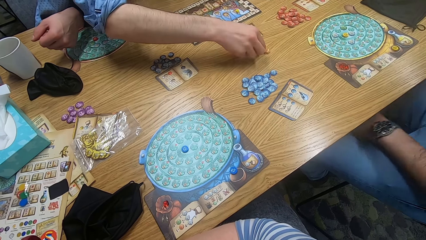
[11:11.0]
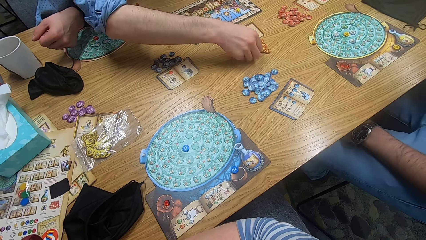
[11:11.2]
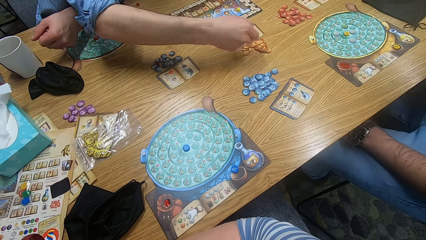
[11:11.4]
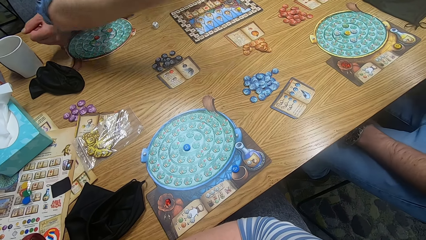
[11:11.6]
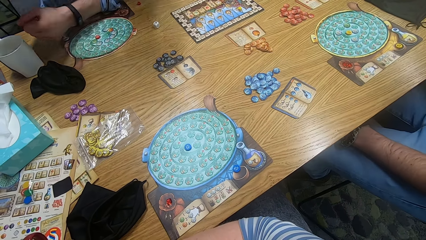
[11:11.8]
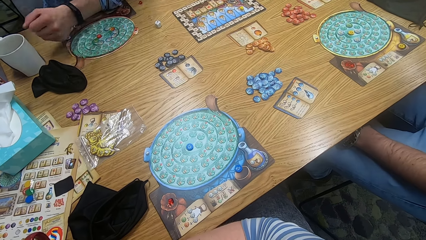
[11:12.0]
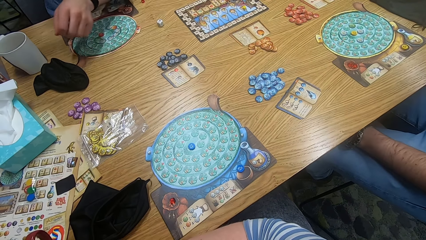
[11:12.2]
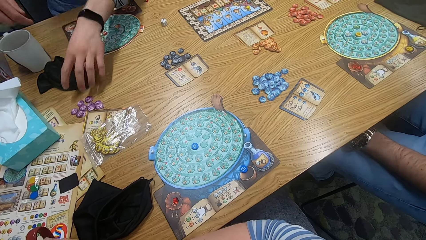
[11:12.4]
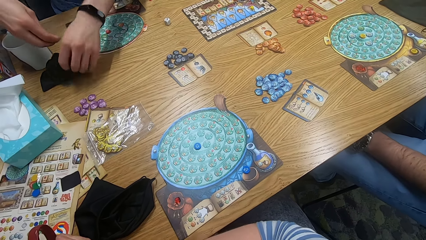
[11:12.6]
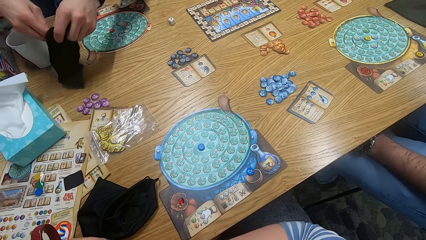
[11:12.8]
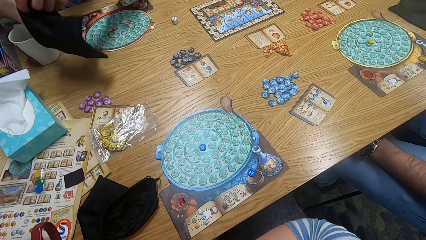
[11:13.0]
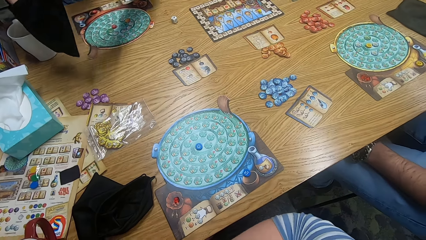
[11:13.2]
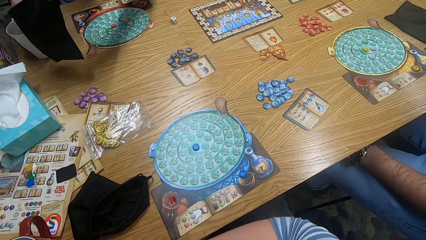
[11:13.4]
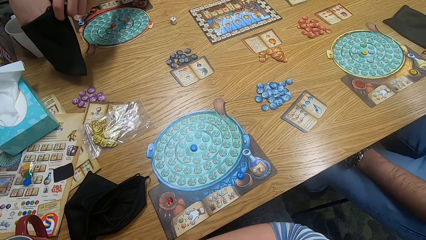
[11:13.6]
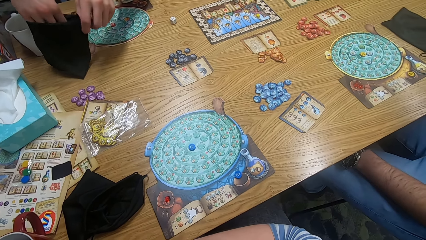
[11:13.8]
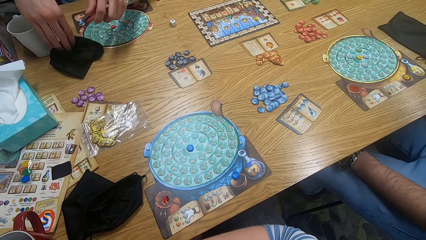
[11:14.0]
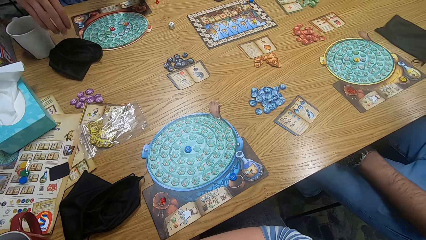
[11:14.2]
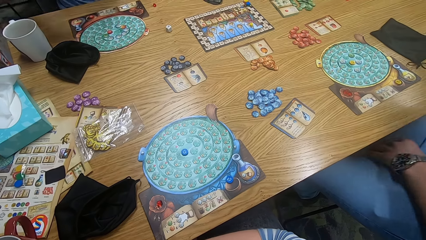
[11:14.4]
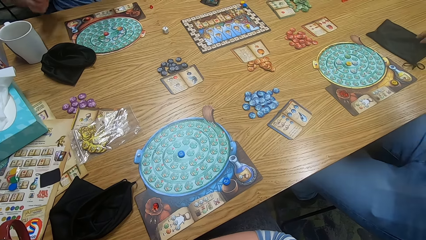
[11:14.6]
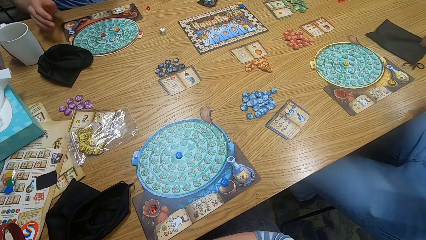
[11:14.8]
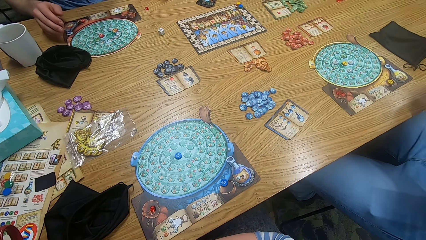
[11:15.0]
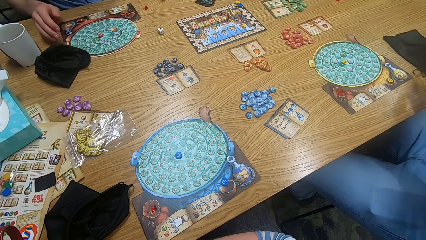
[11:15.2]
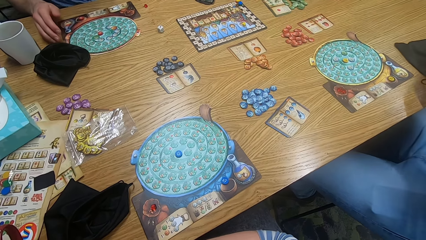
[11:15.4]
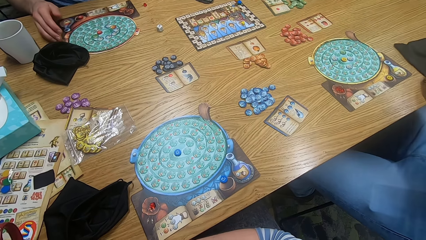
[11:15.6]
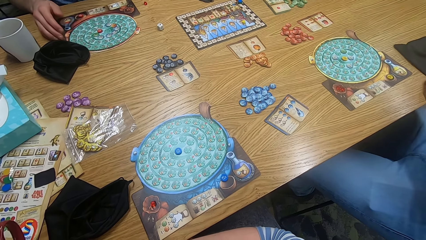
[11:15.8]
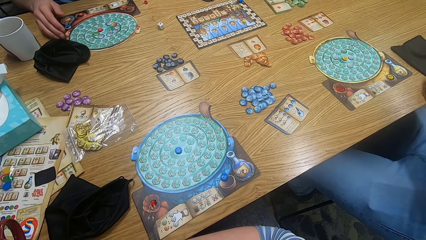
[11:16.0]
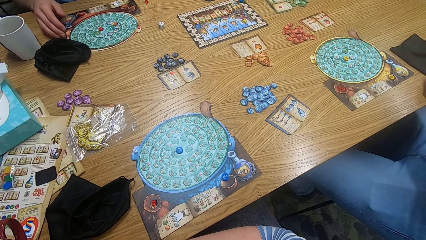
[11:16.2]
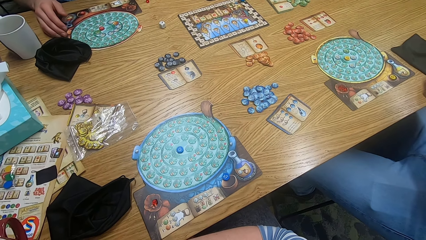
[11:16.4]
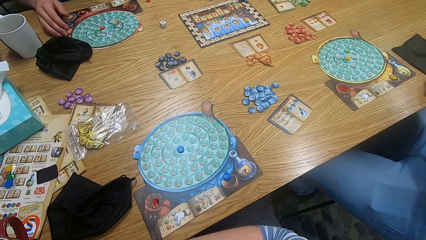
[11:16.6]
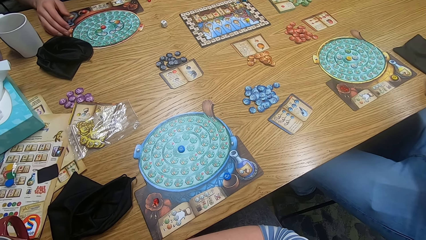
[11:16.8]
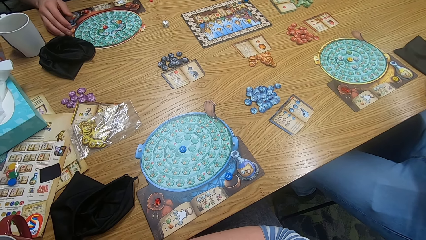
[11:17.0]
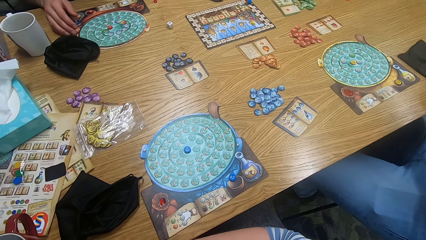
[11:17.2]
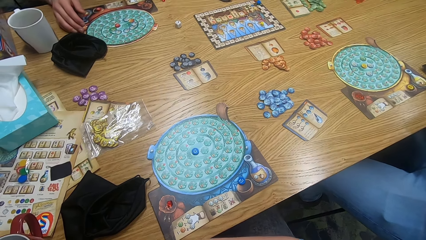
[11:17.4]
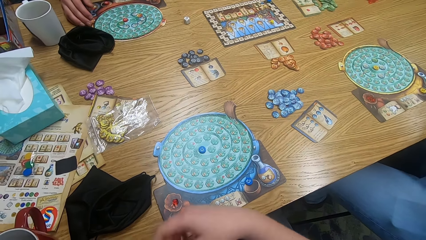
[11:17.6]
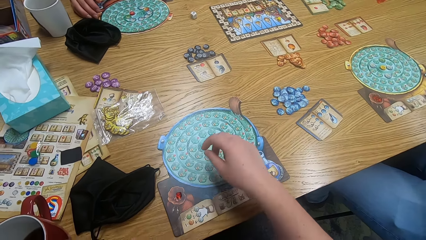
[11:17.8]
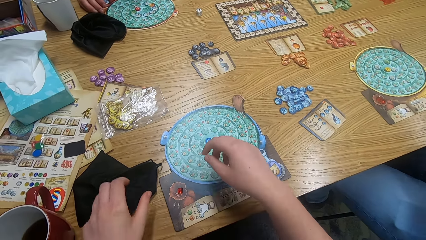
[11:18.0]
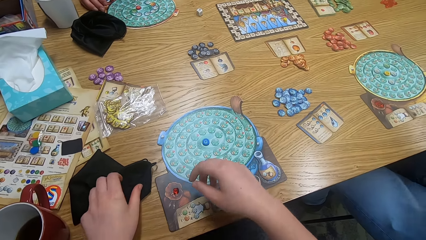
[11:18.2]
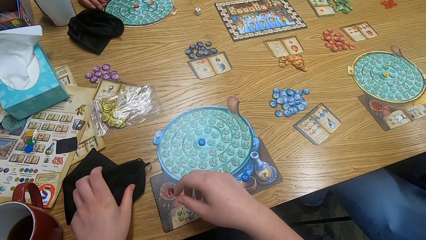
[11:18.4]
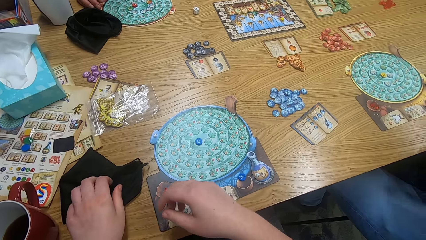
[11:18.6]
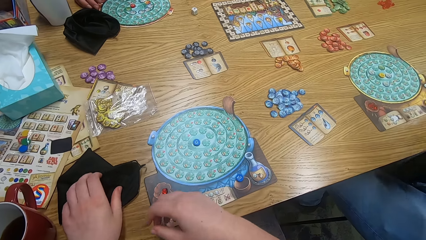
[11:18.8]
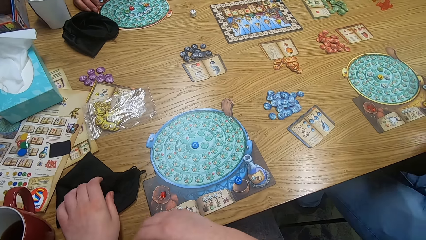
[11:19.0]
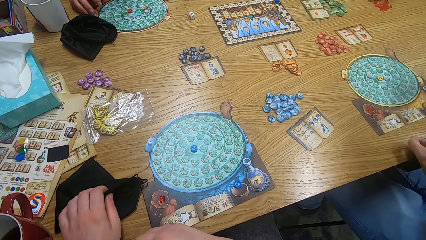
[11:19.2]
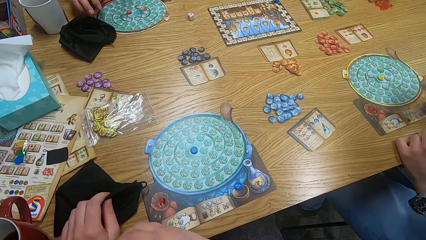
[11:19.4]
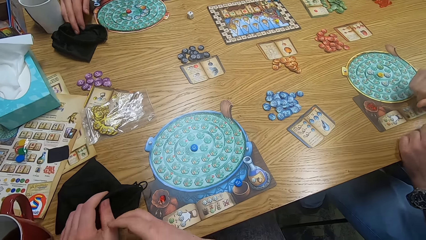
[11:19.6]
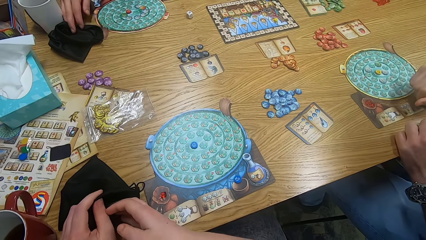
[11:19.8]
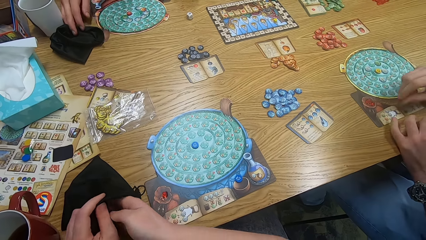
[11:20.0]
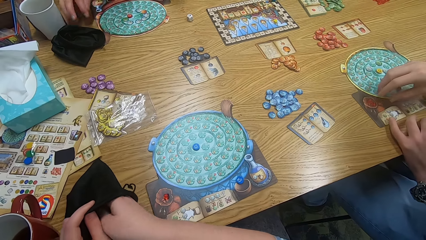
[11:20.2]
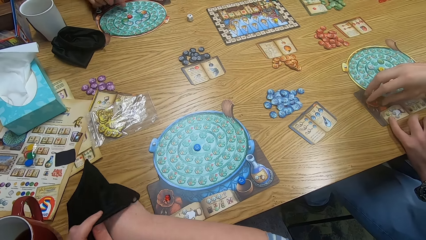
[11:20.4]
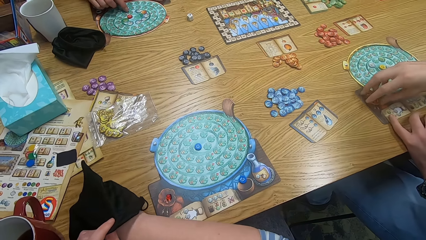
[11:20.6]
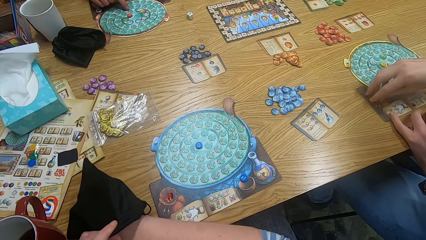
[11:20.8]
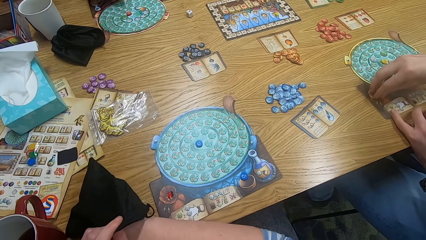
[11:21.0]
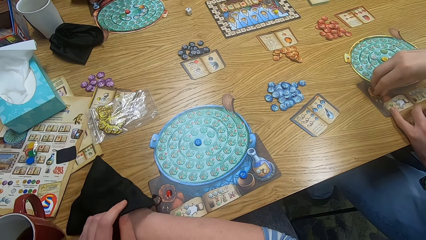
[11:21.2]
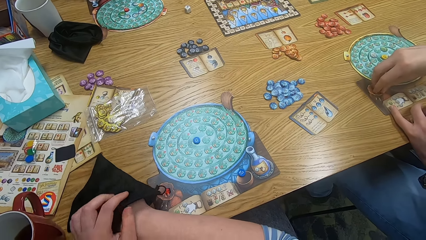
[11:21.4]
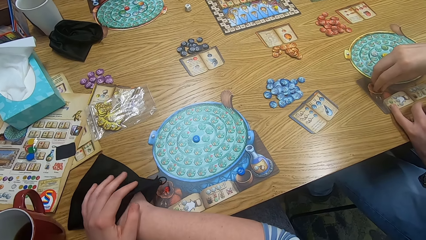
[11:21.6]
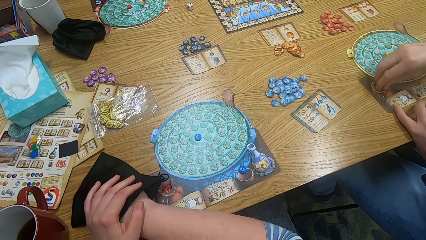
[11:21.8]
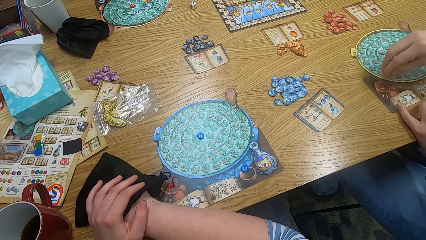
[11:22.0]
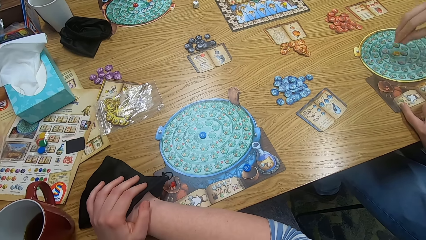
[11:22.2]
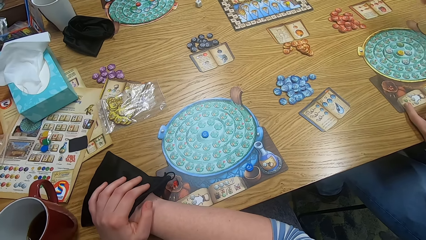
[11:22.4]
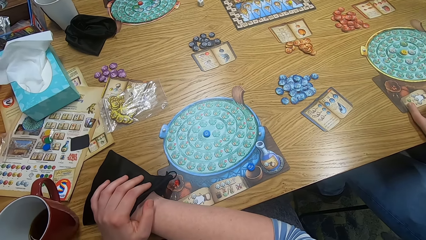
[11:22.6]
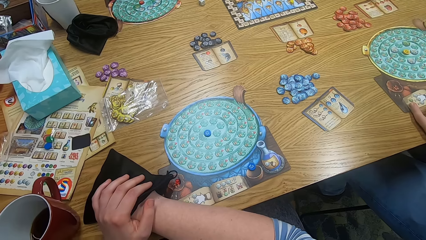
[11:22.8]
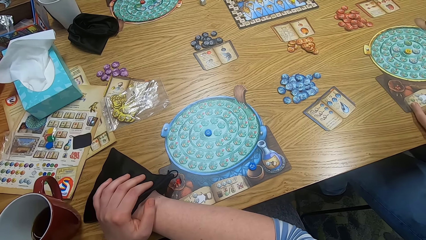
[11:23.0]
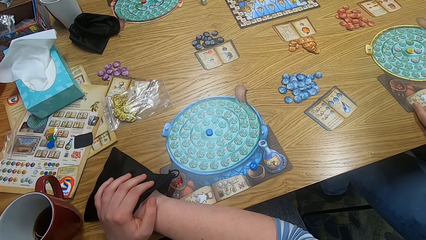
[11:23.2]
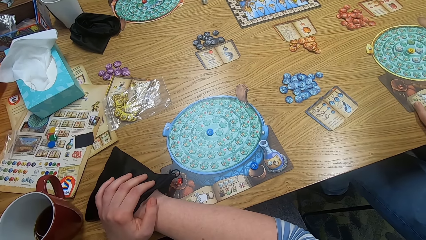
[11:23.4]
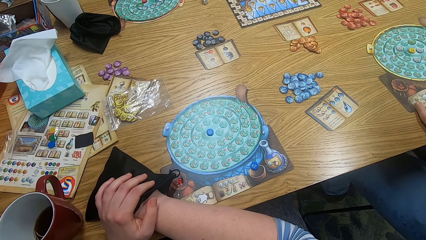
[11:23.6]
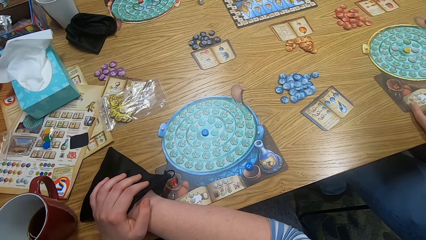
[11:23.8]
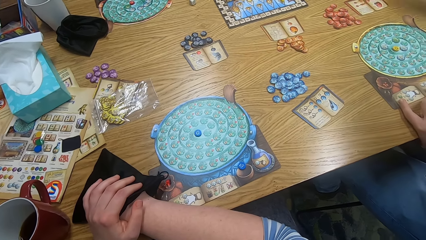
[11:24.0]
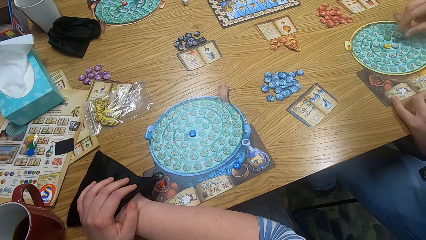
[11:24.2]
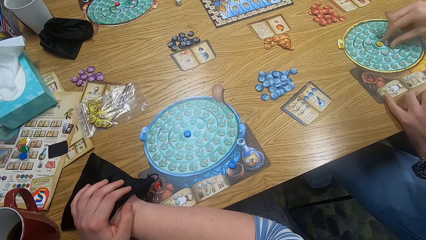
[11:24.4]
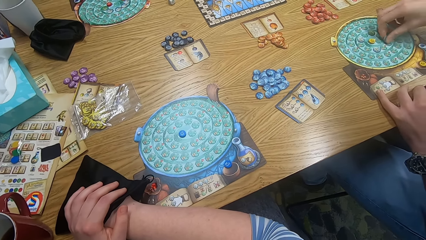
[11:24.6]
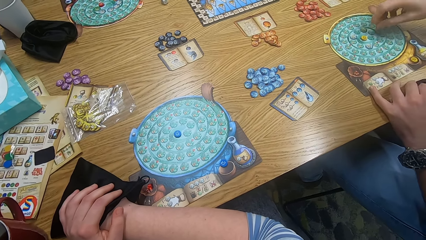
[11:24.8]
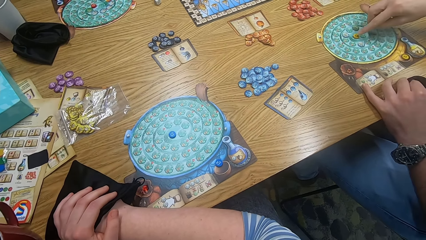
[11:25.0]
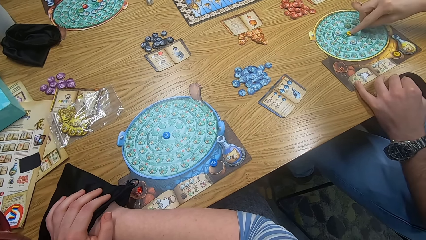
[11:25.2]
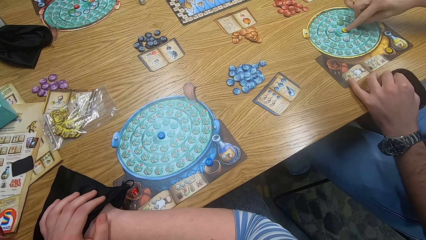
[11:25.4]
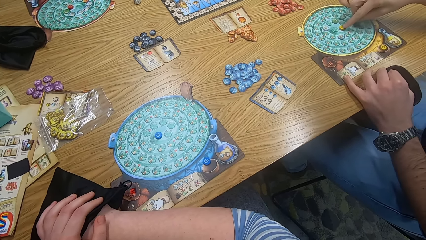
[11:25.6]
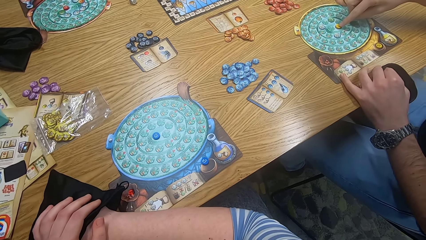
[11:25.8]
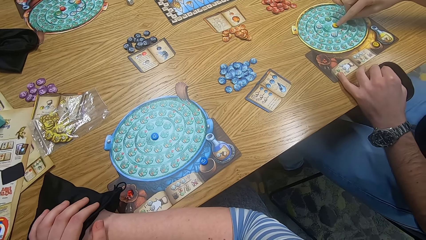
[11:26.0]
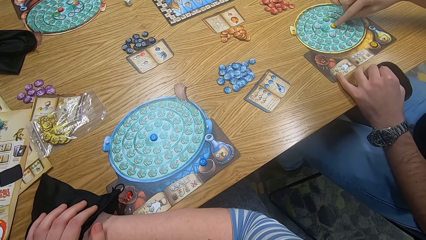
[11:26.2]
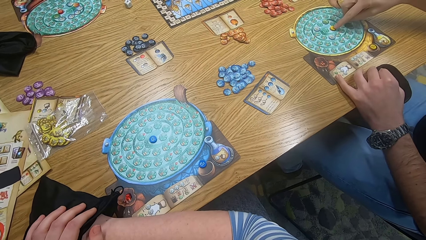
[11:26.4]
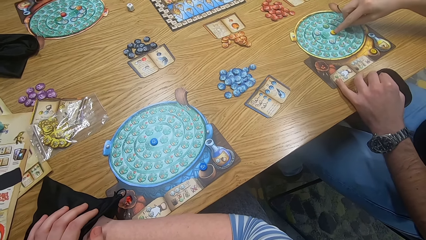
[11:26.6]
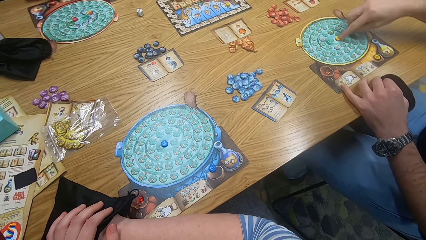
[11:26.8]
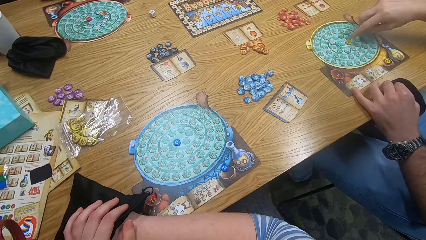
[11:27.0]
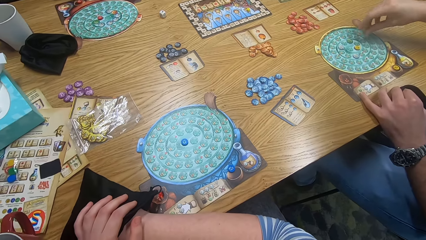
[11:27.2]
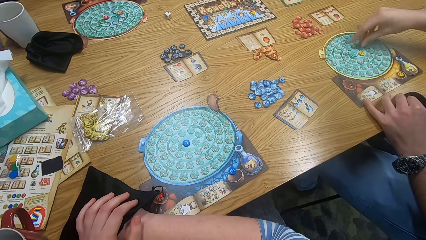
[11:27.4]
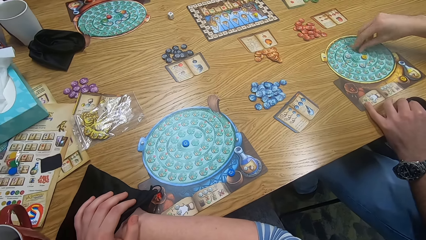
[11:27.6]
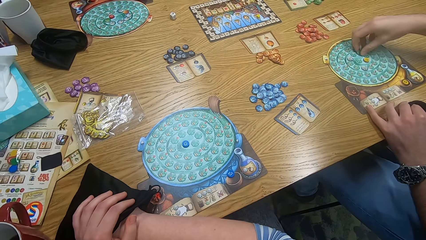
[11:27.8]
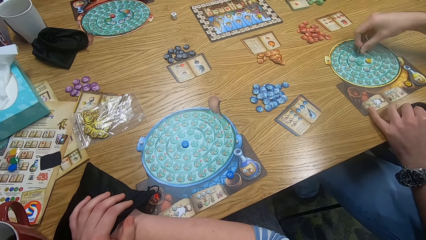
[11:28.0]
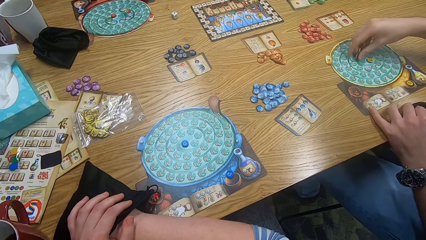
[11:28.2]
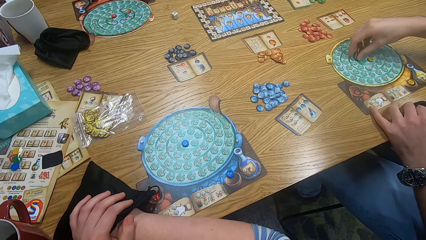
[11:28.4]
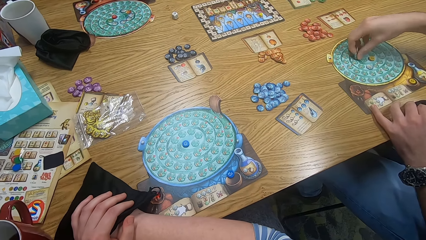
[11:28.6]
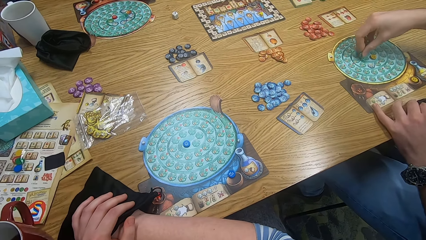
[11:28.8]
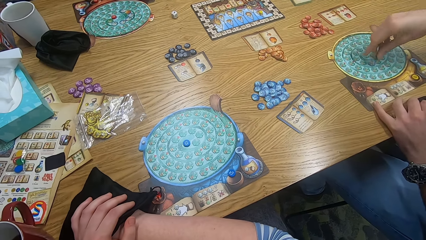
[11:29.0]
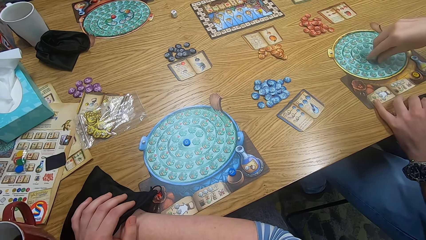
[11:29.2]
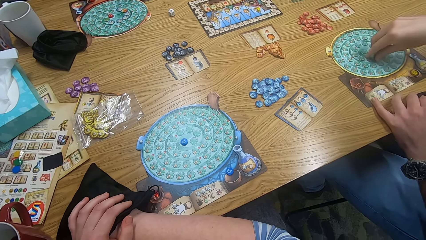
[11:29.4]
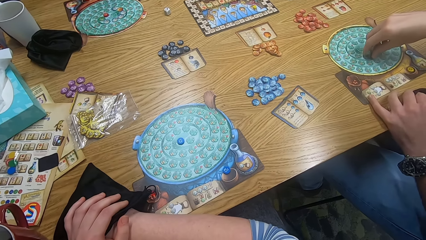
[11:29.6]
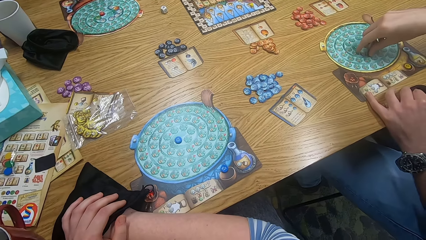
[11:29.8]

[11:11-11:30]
The camera wearer picks tiles from the table. A man puts something on the bag. He picks the bag. The camera wearer puts the tiles in the bag. Another man picks the bag. The camera wearer looks around. They pick the bag. They hold the bag on the table. They insert a hand in the bag. The other man plays the something game. He plays it again. A person plays scrabble.
